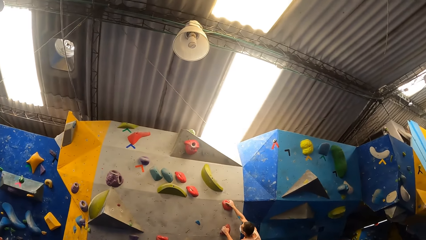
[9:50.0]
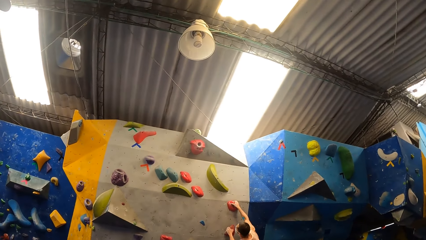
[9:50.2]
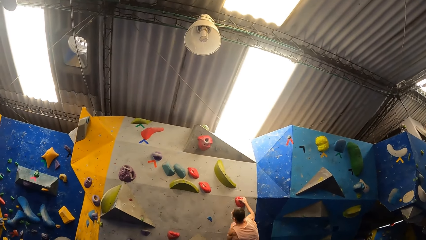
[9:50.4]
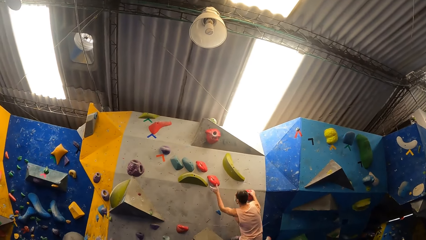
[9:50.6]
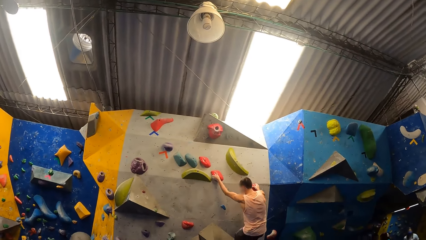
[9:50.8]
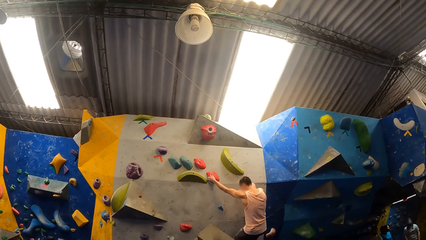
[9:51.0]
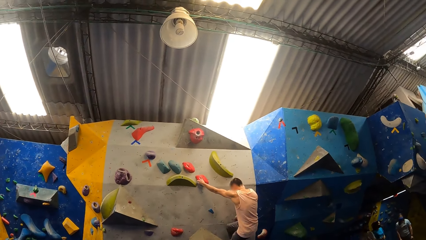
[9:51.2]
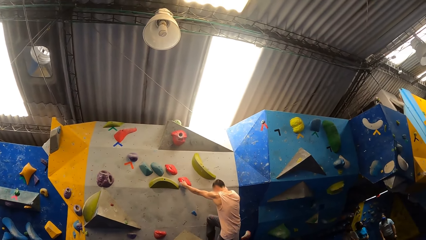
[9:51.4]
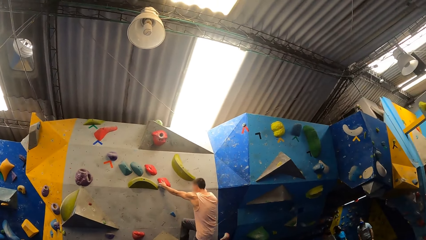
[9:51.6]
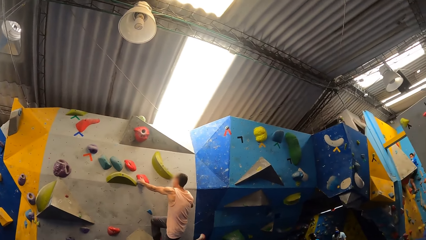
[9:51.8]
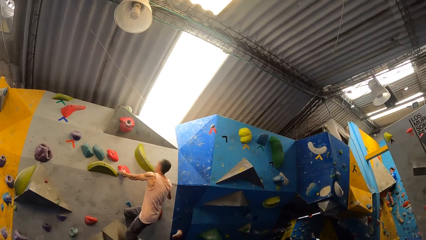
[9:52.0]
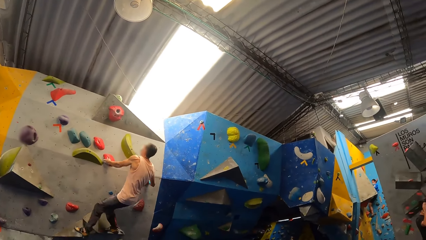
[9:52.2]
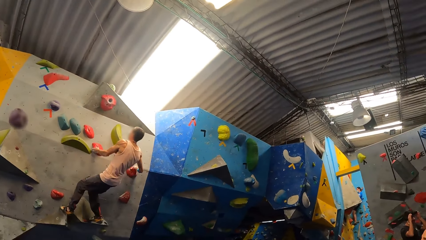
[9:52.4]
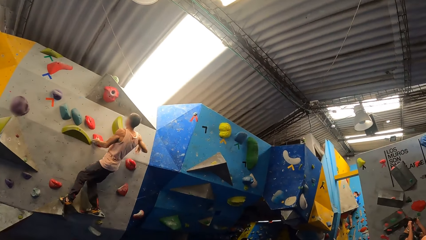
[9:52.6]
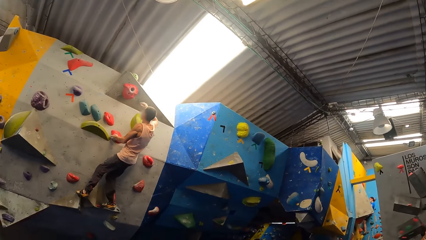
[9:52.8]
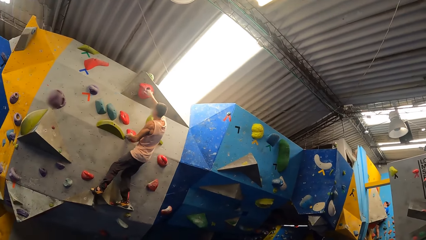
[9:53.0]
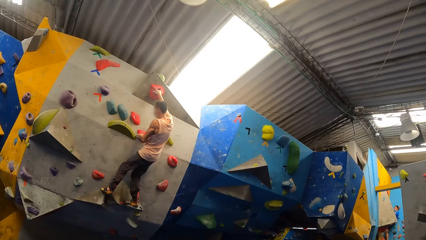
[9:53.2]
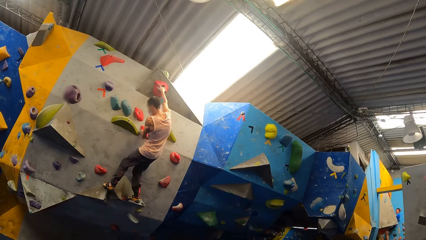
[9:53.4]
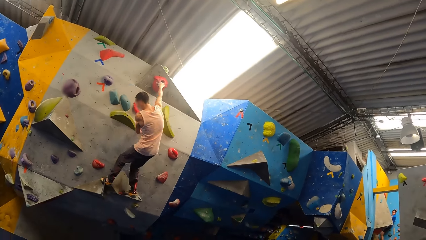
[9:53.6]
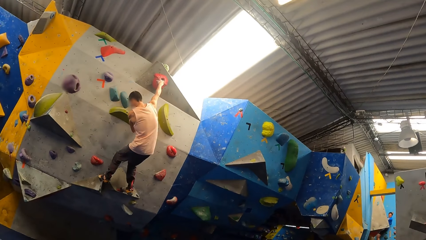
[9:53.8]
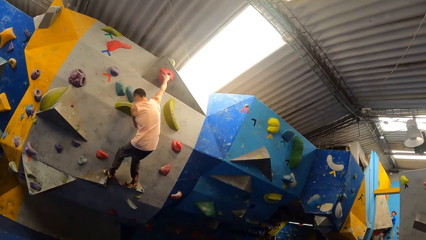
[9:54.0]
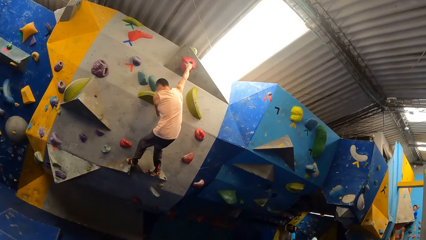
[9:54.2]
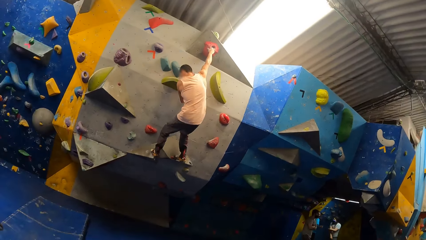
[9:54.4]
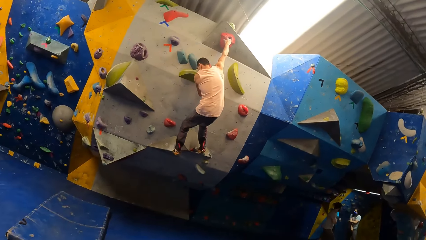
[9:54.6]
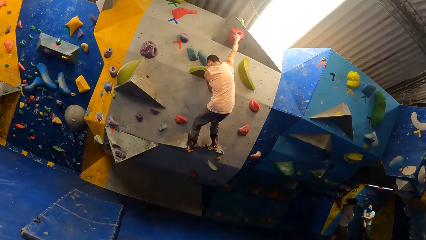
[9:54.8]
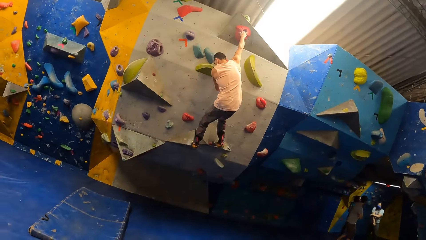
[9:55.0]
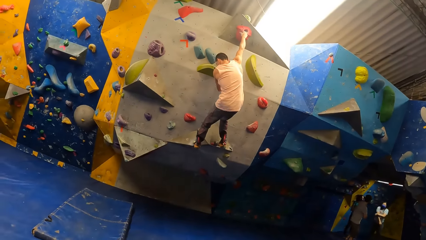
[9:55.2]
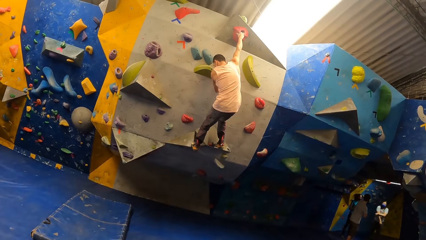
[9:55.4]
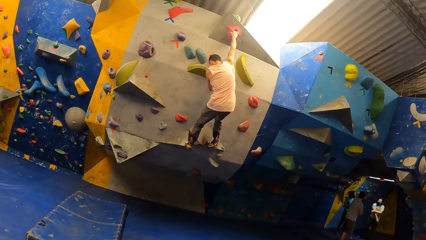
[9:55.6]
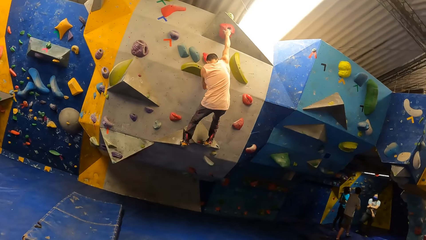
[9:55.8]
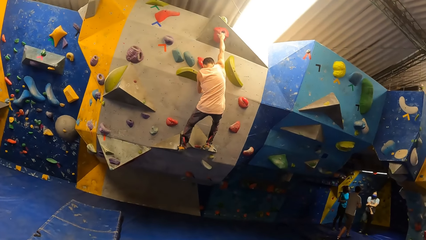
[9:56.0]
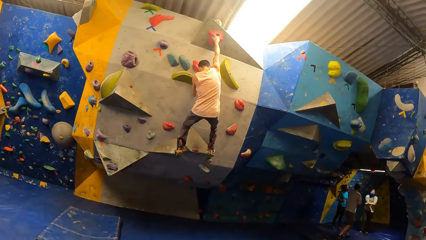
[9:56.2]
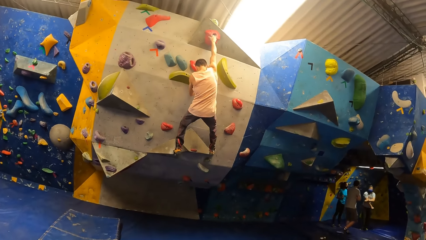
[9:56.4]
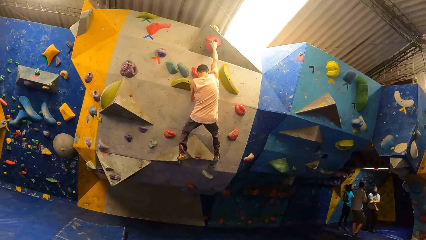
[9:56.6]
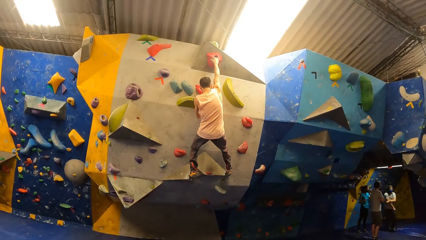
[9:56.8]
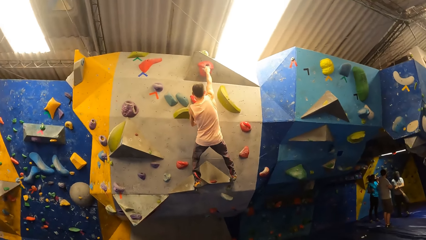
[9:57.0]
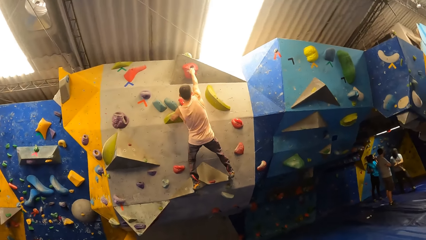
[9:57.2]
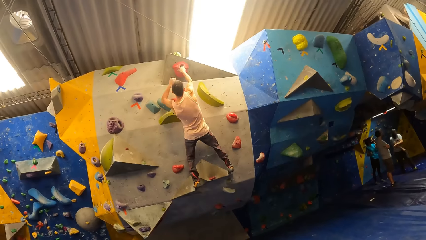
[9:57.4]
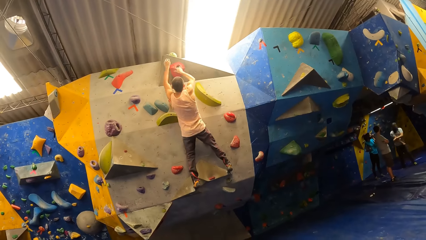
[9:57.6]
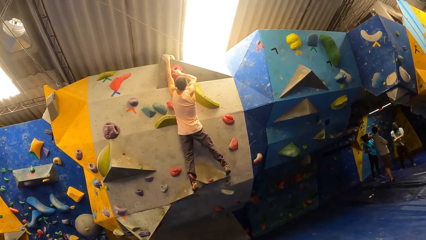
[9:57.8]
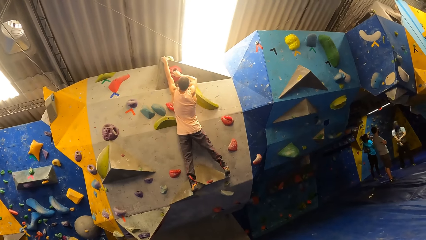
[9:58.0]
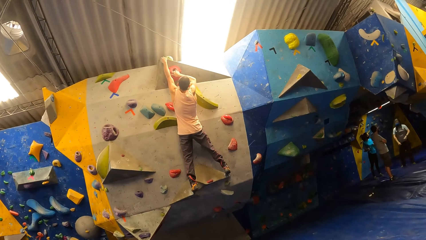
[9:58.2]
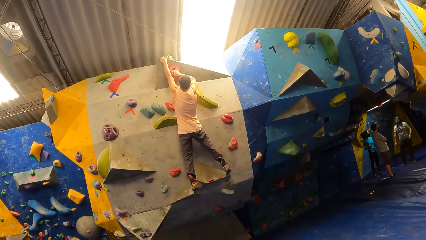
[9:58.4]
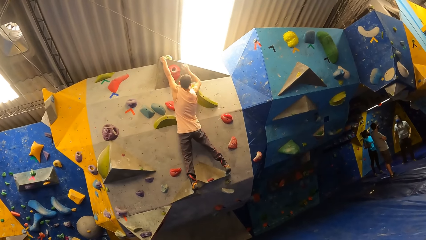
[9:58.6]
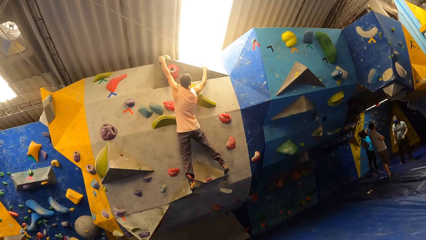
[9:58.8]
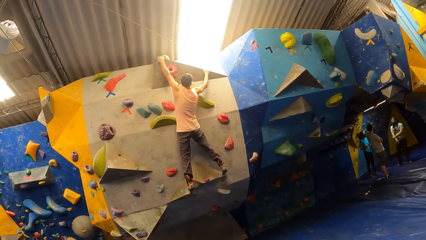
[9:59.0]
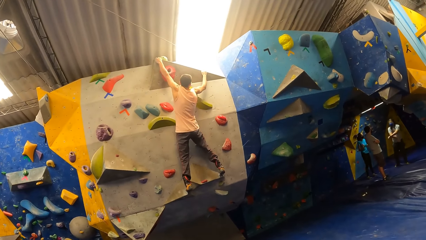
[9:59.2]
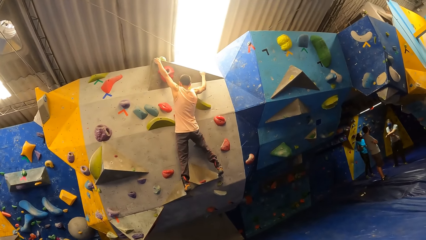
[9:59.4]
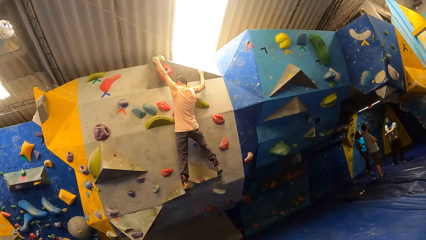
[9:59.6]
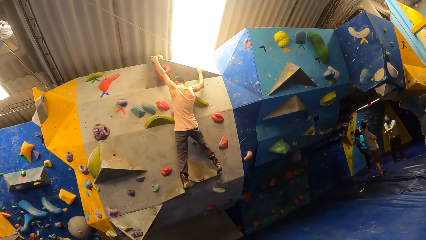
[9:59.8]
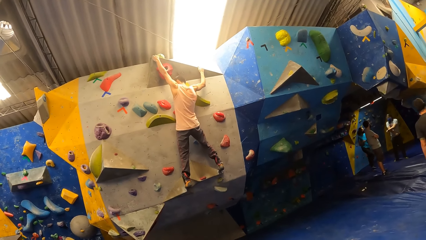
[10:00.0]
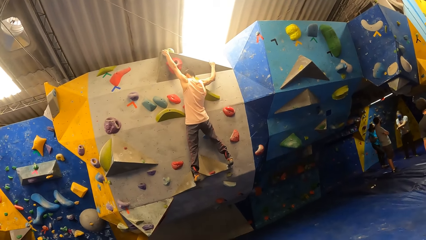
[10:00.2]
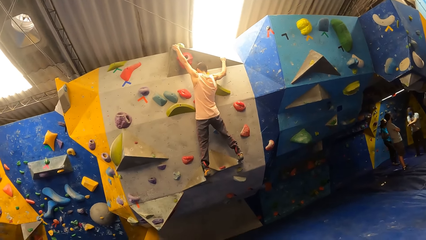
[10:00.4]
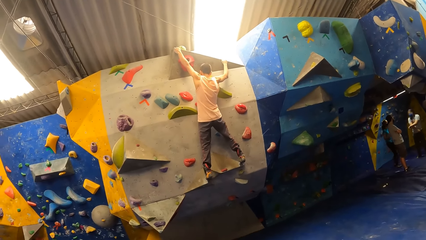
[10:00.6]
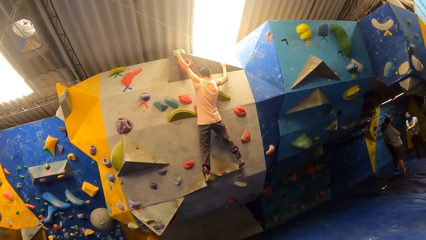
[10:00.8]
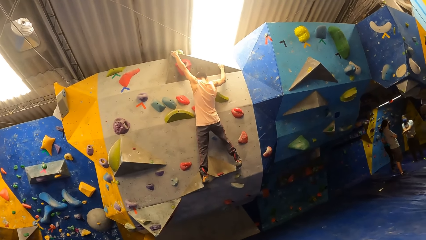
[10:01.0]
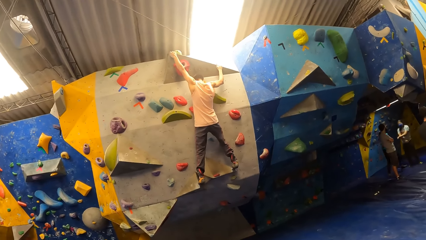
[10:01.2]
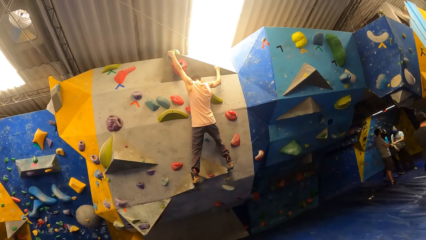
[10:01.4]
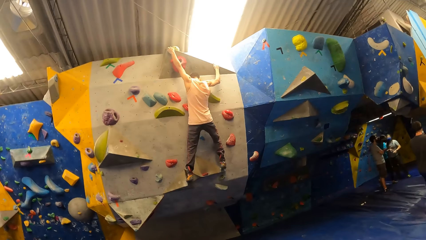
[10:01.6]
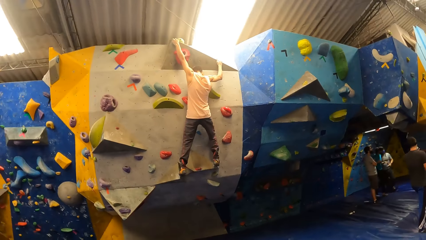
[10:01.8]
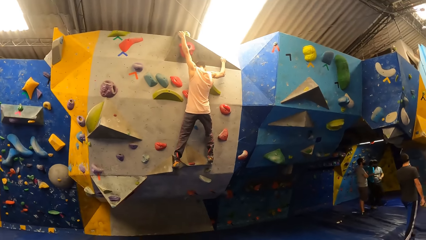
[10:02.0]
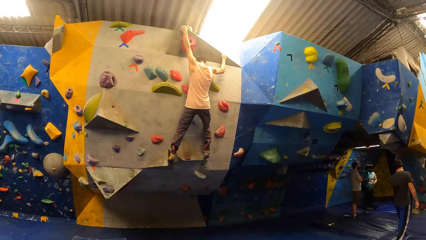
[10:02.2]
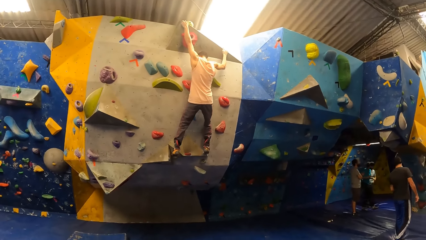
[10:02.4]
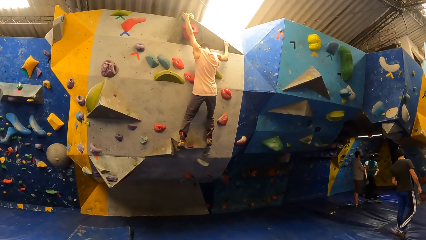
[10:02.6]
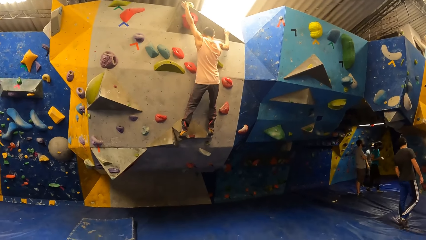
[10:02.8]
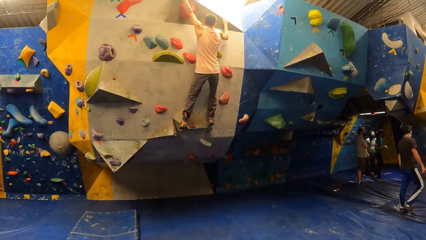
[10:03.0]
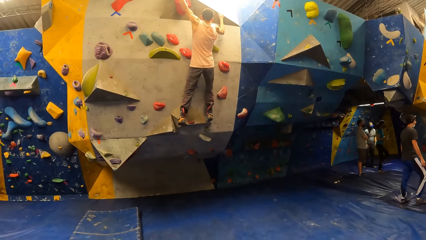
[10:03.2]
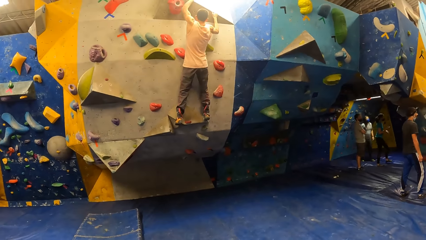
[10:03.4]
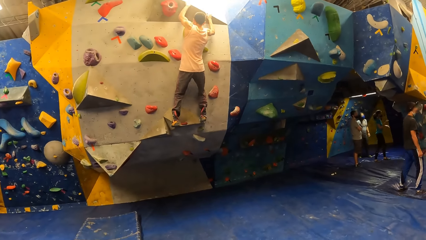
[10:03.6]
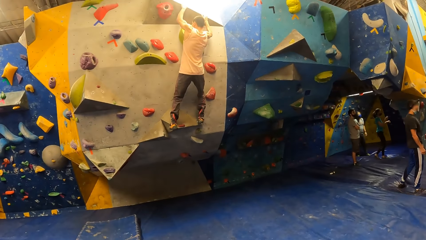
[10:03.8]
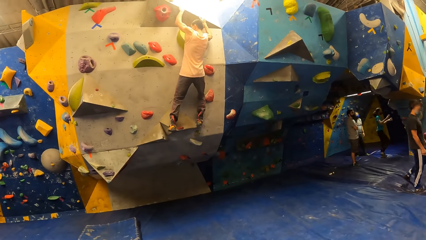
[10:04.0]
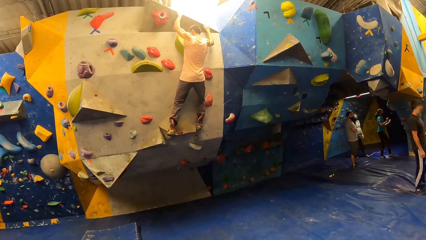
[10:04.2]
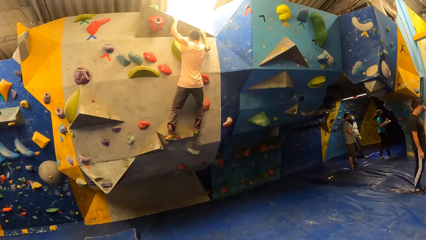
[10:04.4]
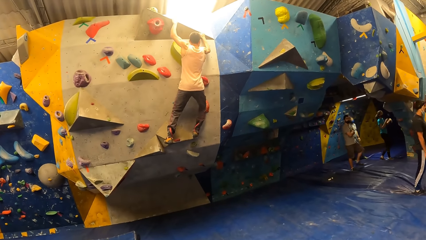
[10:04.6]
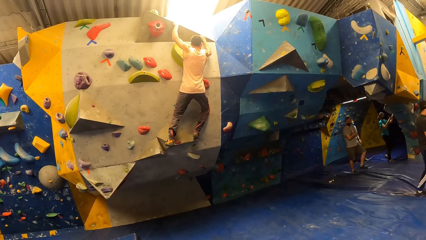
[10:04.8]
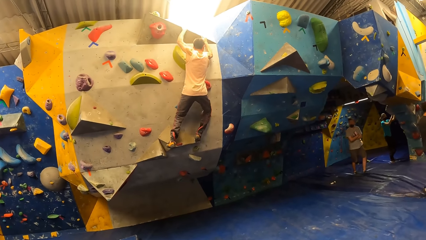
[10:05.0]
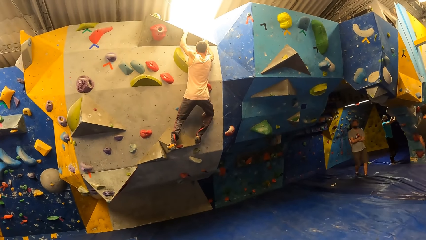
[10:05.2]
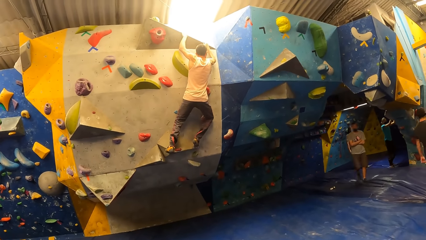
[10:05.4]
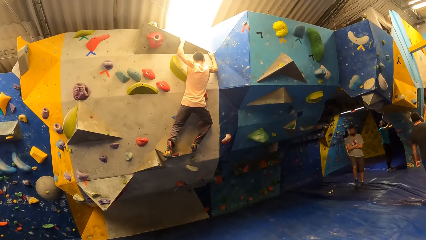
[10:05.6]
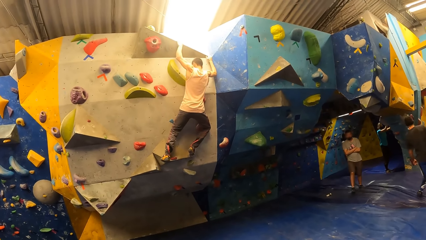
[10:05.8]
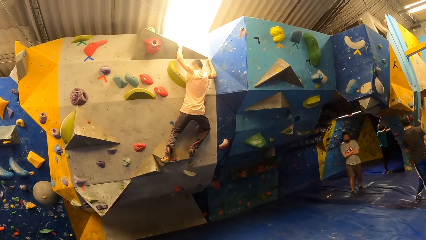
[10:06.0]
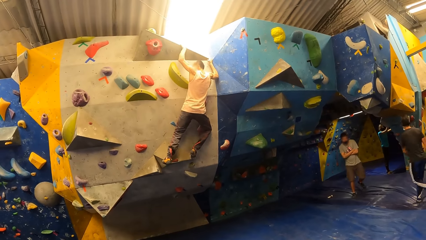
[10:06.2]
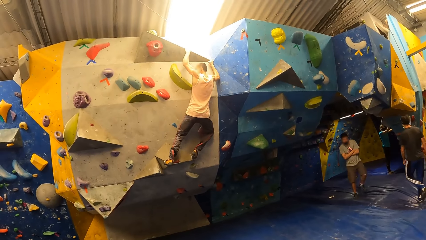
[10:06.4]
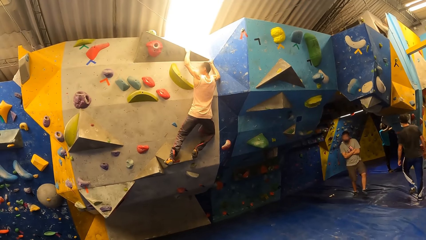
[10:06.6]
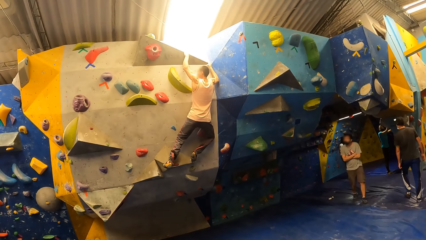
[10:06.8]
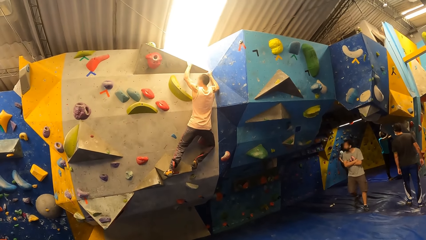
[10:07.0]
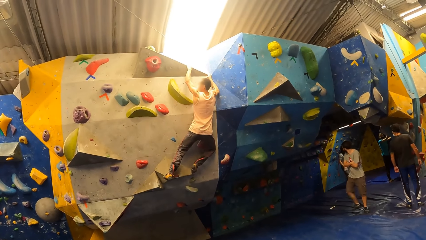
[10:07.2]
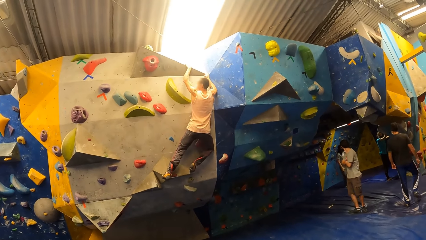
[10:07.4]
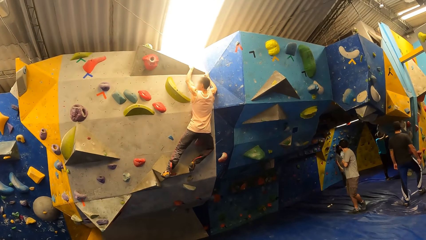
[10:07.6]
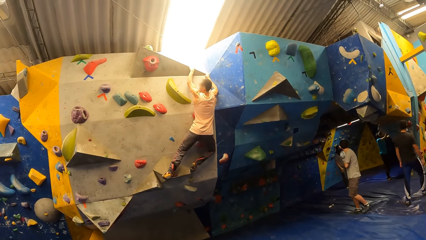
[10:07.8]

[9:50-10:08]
The man climbs the rock wall with both hands. The camera wearer looks at the bulb on the roof. They look at a person, look at the floor, and look at the person. A woman touches the rock wall with both hands.
